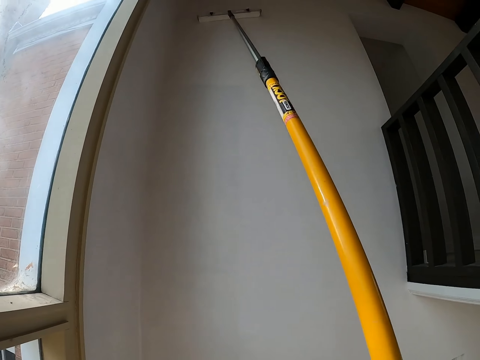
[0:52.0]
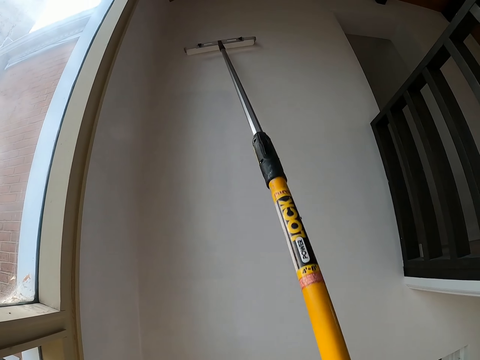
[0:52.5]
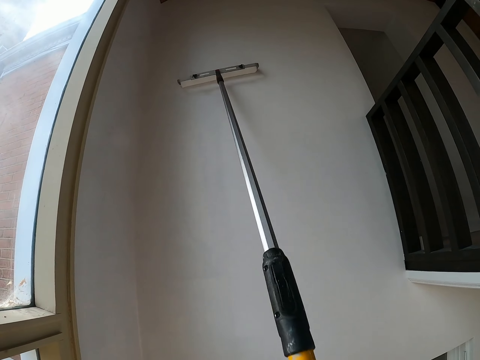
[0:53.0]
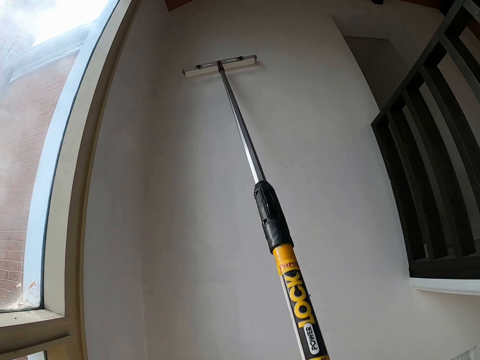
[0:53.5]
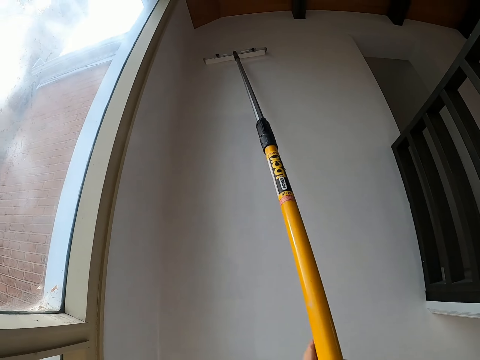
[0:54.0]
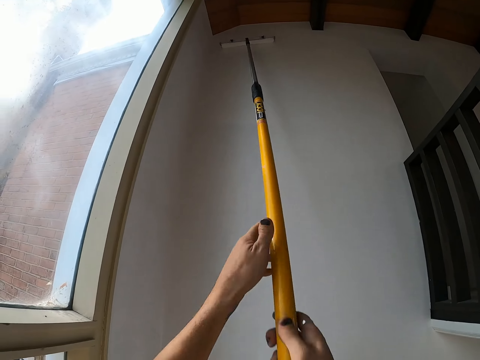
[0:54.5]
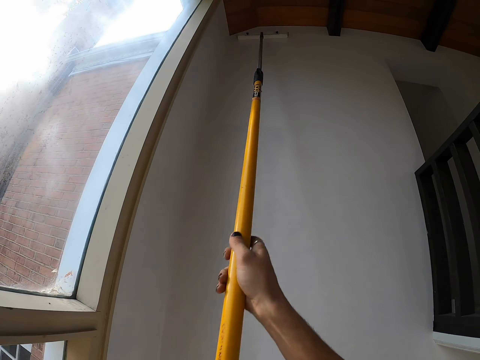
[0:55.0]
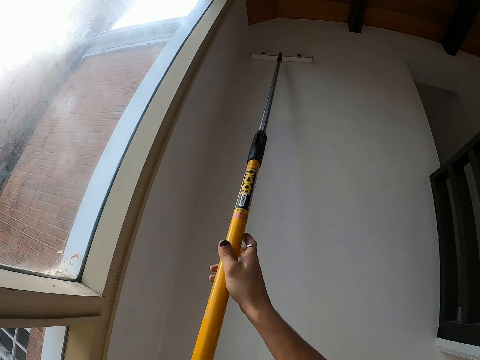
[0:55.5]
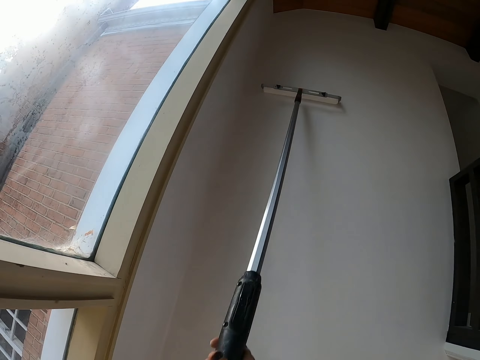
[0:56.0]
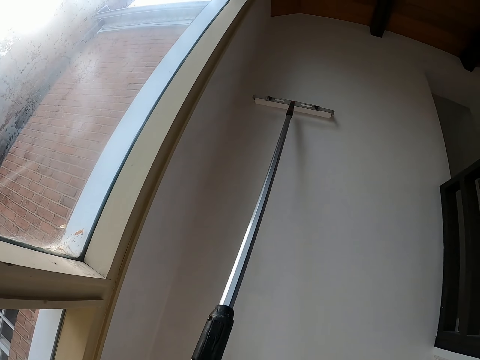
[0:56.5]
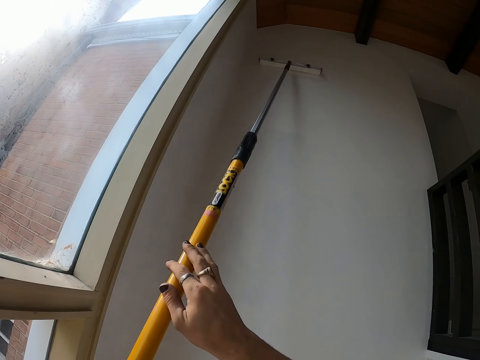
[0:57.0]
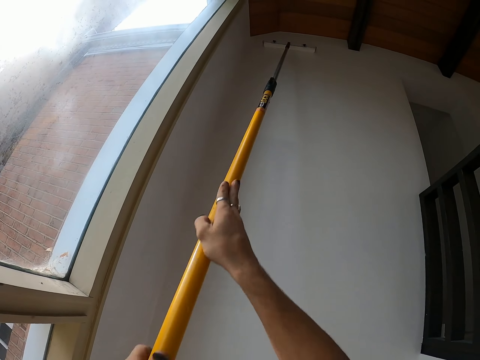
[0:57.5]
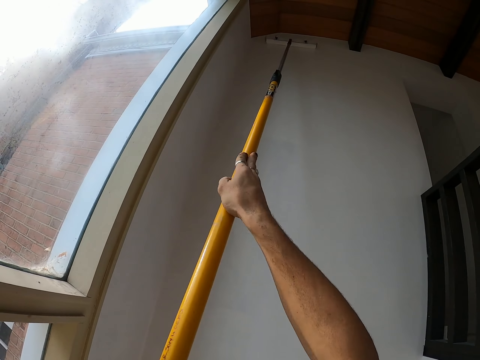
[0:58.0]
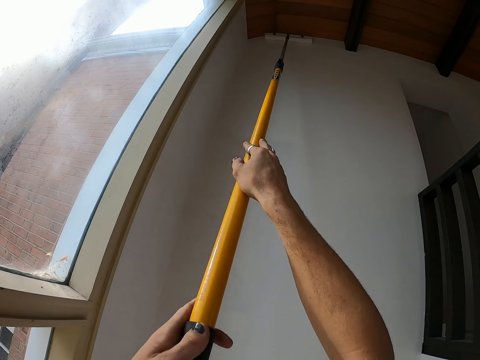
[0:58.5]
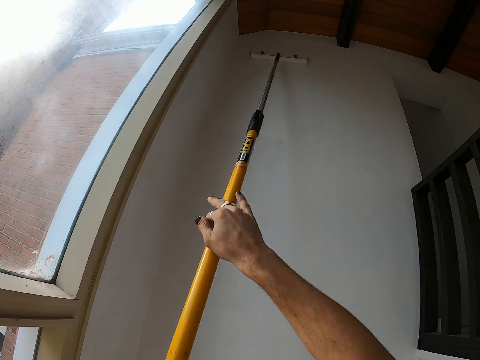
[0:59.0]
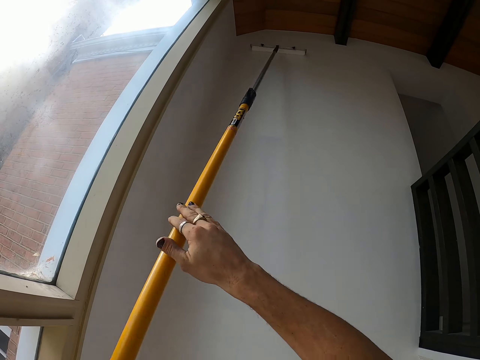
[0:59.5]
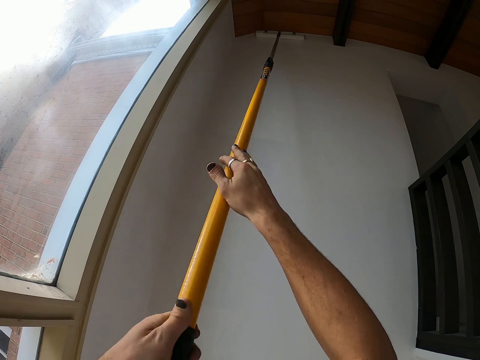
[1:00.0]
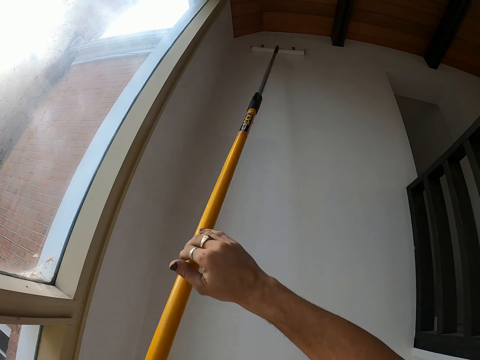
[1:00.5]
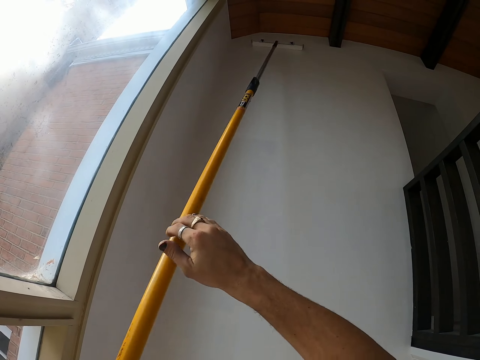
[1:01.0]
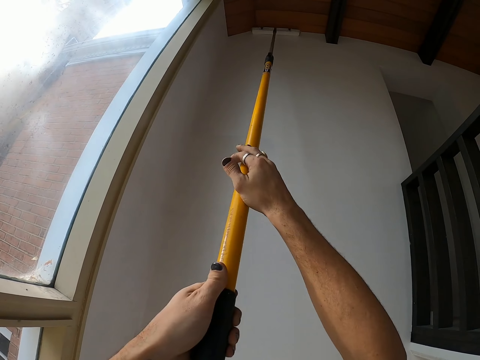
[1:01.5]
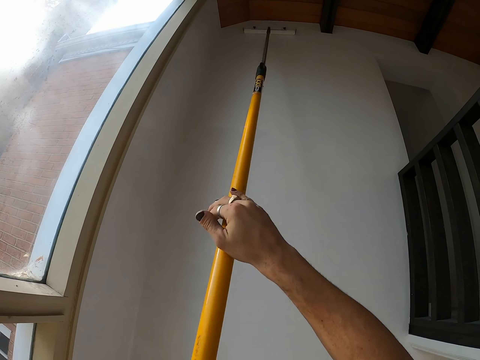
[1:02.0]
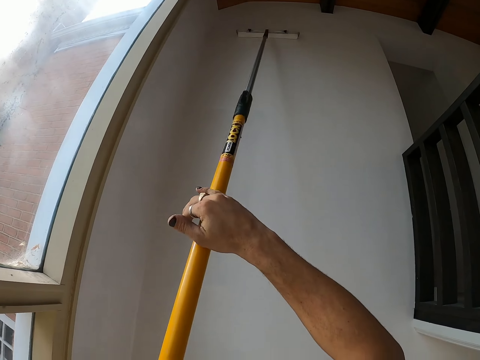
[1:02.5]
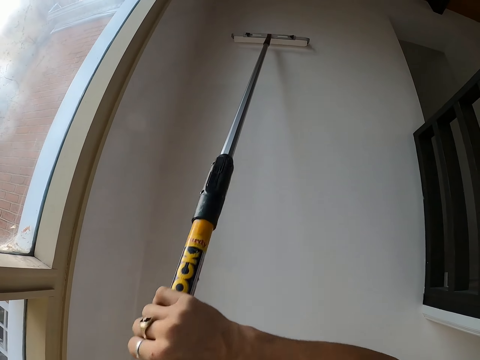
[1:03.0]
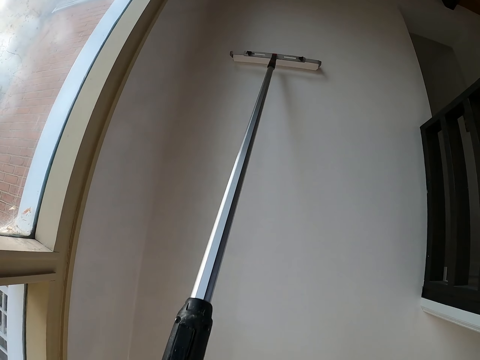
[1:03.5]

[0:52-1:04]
The camera wearer raises a paintbrush roller. They lower the paintbrush roller. They raise the paintbrush roller. They lower the paintbrush roller. They raise the paintbrush roller. They lower the paintbrush roller.

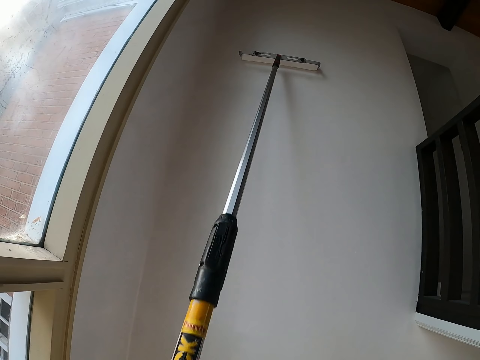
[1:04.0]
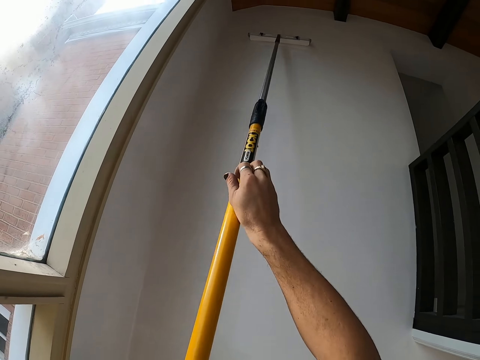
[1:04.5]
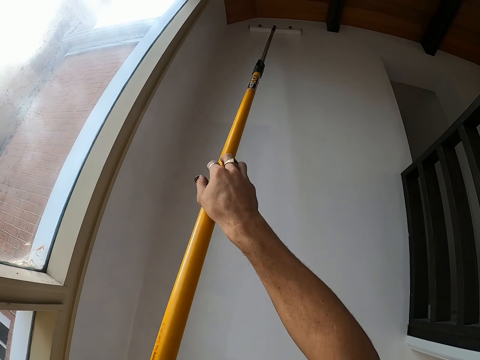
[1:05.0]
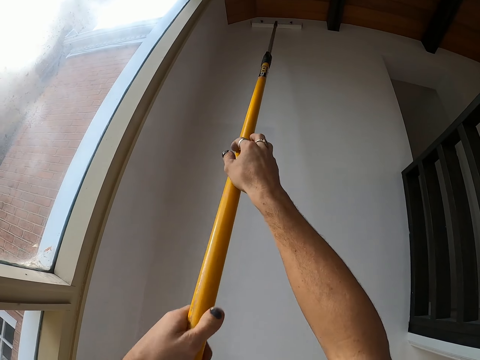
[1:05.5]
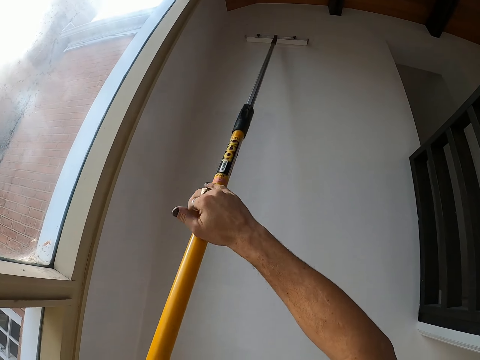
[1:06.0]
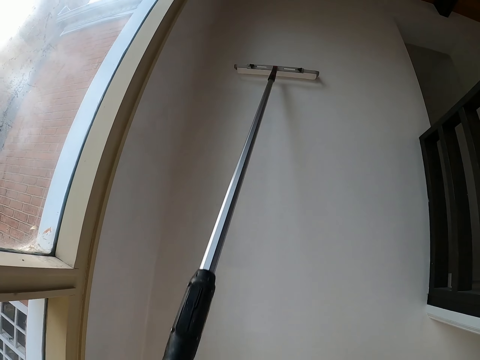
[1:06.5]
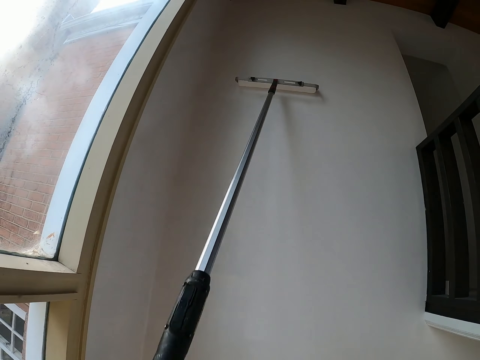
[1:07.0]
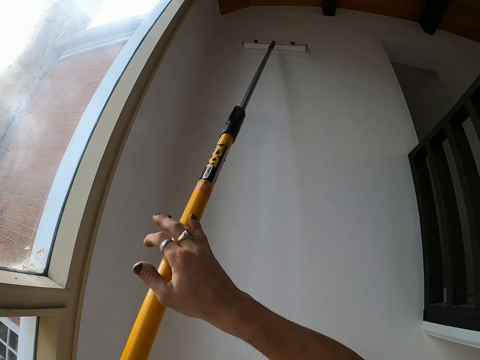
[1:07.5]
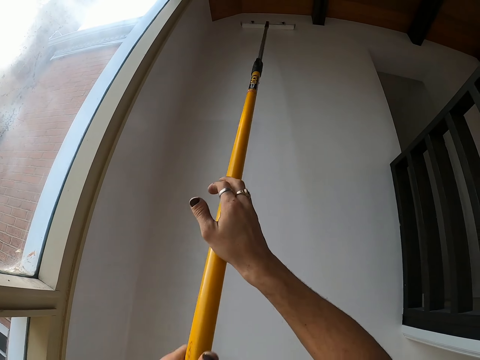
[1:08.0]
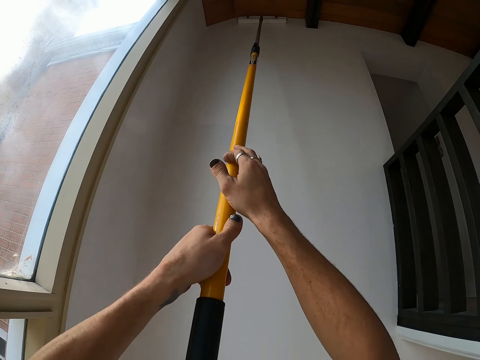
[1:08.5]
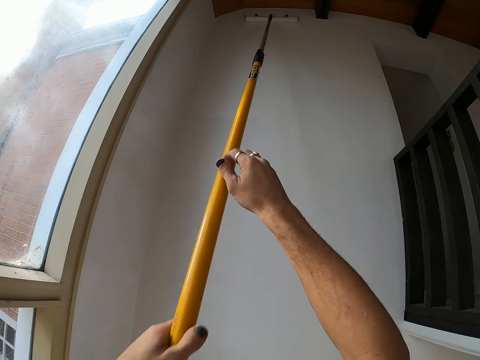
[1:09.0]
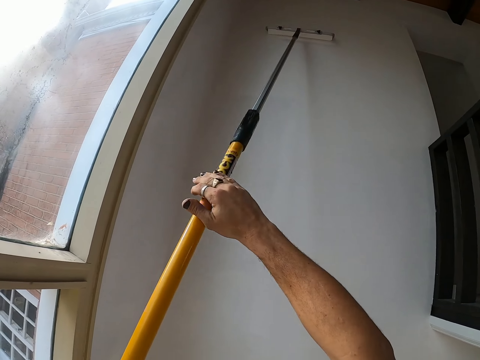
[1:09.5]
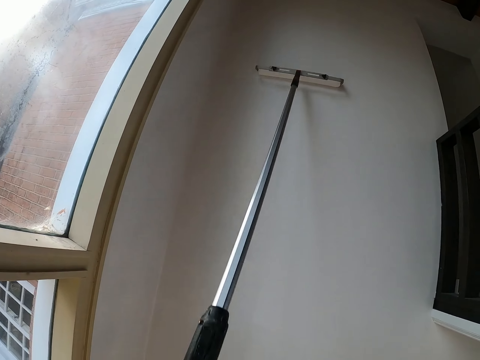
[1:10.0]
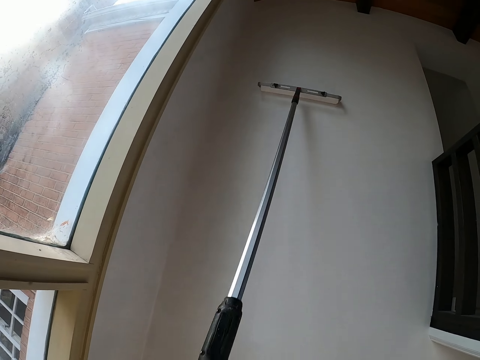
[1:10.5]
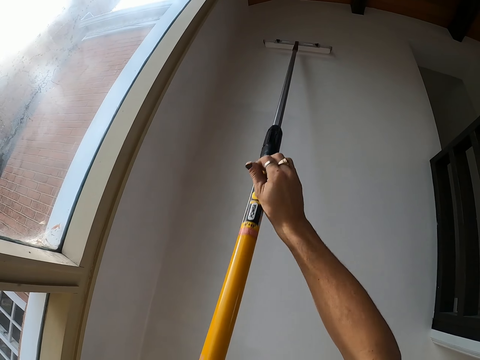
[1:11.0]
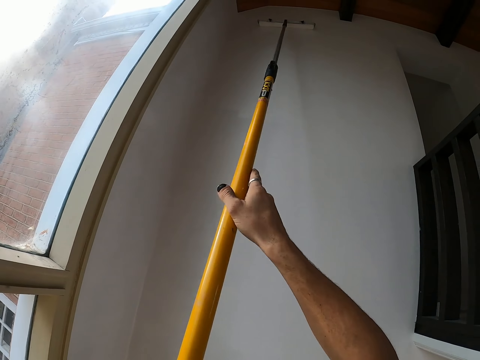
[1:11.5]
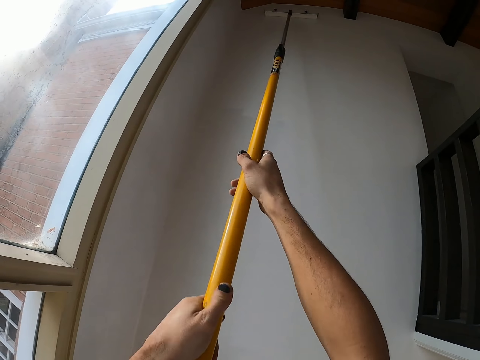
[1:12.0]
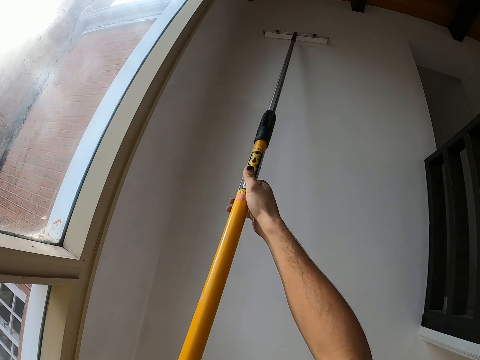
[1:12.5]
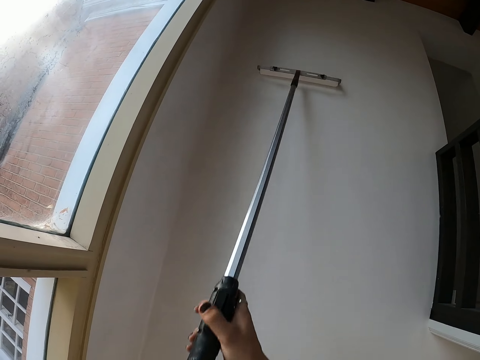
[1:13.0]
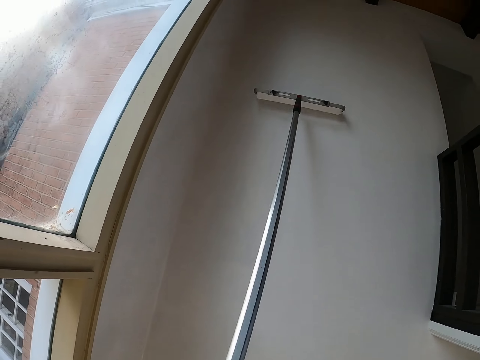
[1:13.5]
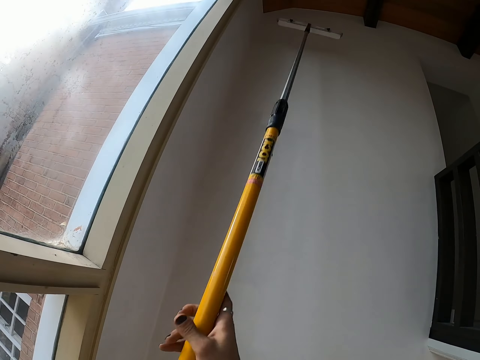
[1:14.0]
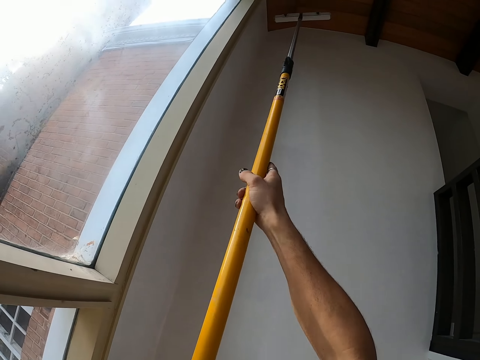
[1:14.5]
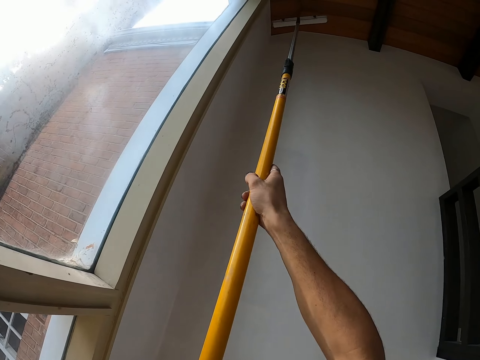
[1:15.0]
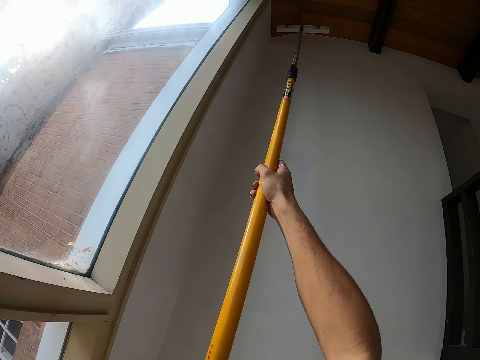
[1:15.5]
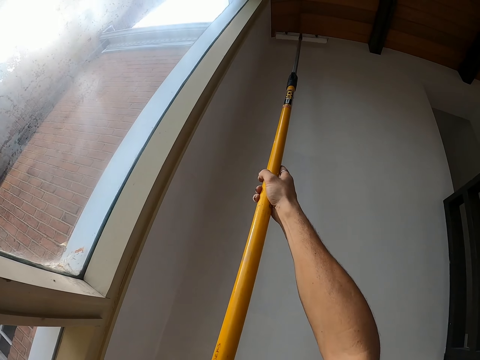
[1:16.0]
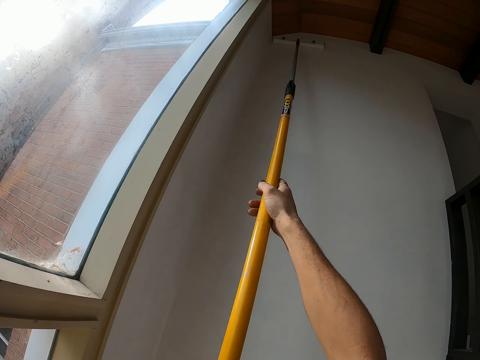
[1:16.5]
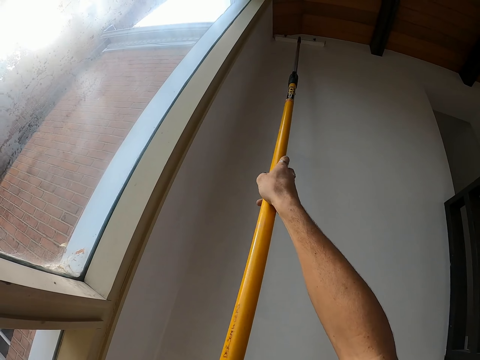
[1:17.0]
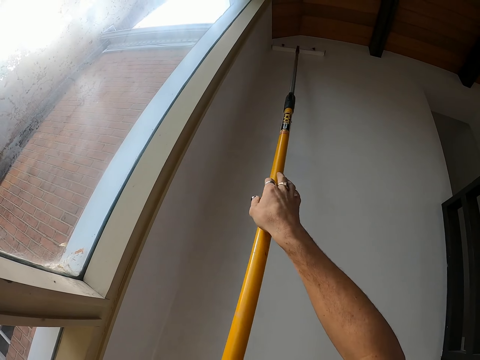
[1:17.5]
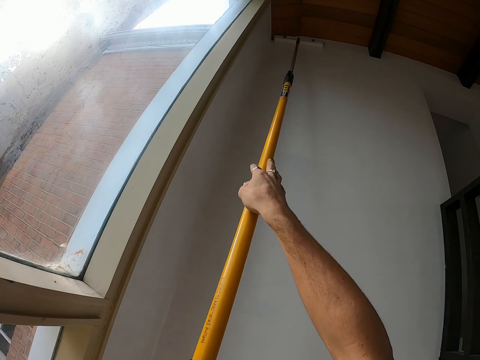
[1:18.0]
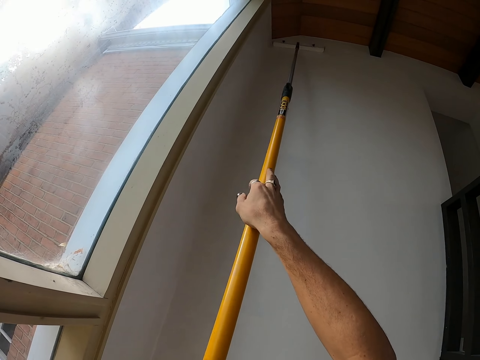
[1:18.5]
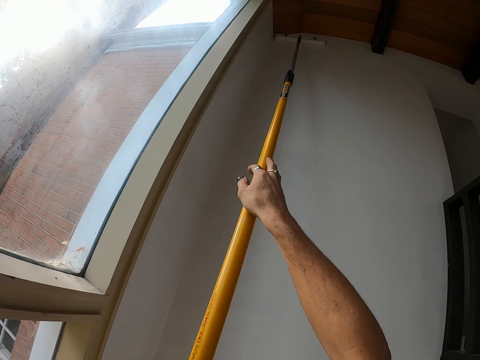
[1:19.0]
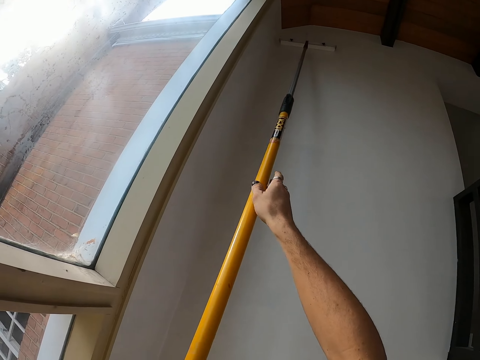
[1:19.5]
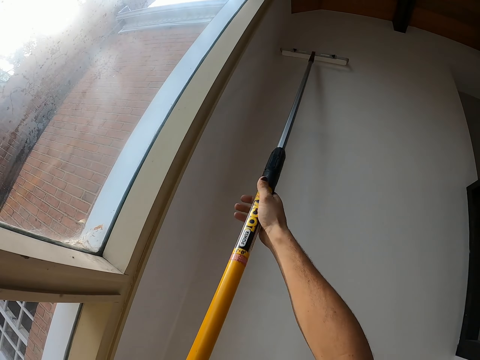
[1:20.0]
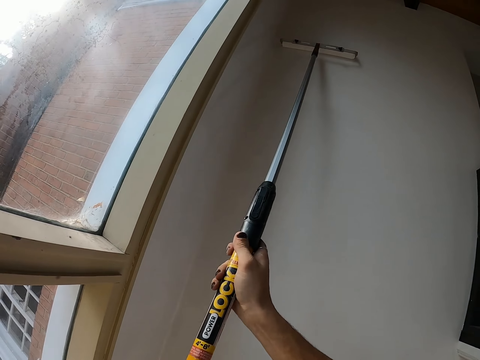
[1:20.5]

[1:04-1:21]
The camera wearer raises a paintbrush roller. They lower the paintbrush roller. They raise the paintbrush roller. They lower the paintbrush roller. They raise the paintbrush roller. They lower the paintbrush roller. They raise the paintbrush roller. They lower the paintbrush roller.
